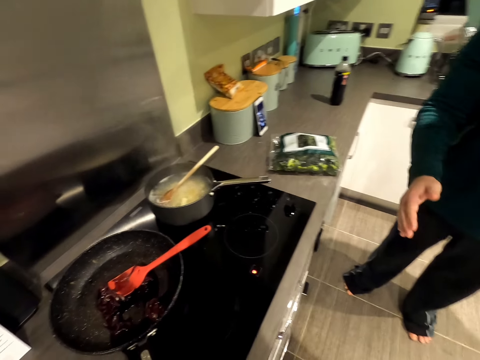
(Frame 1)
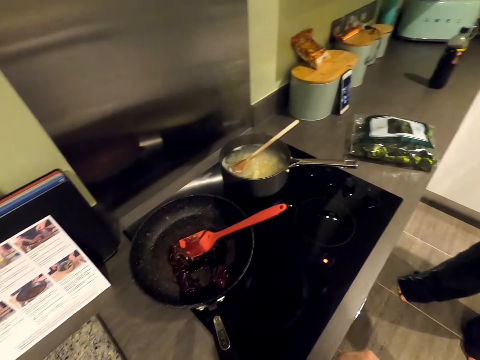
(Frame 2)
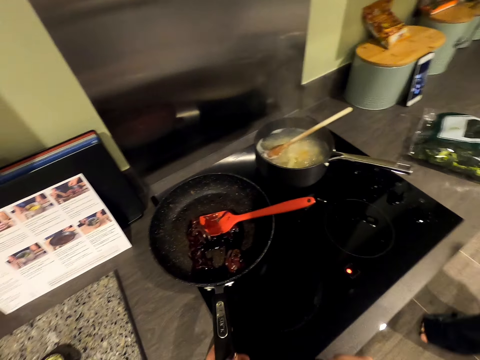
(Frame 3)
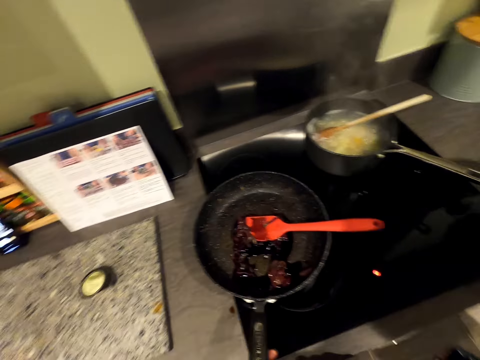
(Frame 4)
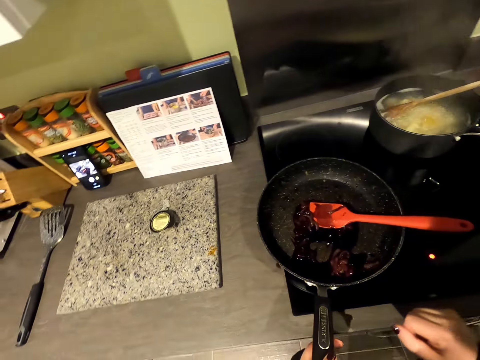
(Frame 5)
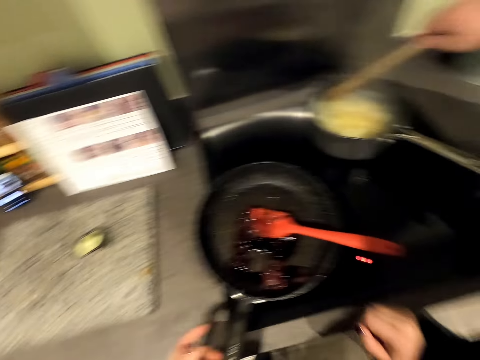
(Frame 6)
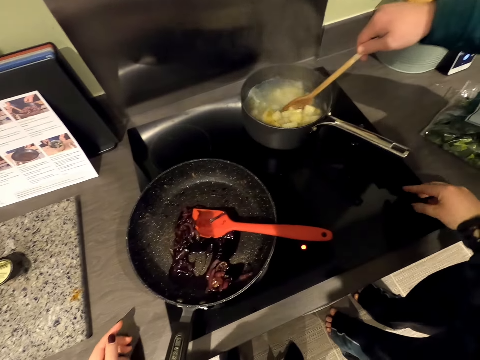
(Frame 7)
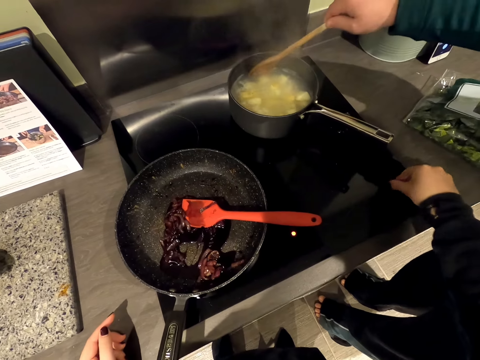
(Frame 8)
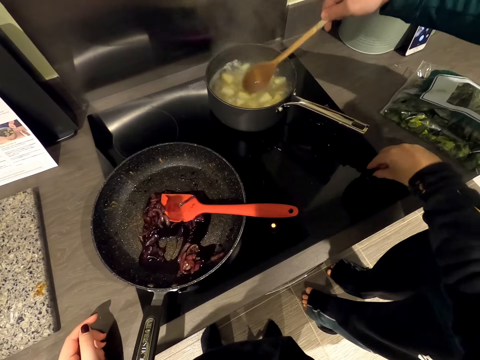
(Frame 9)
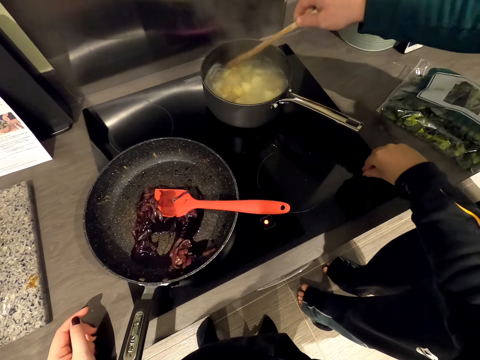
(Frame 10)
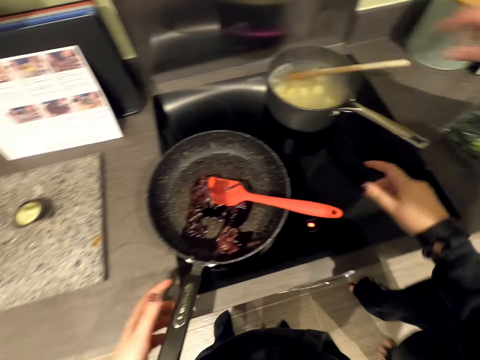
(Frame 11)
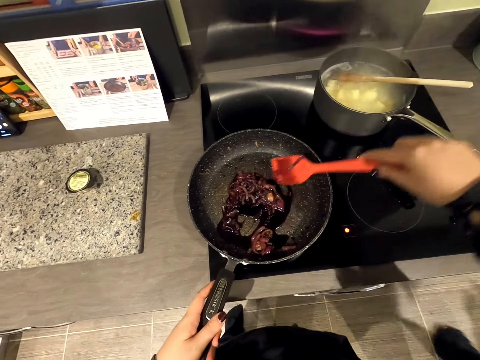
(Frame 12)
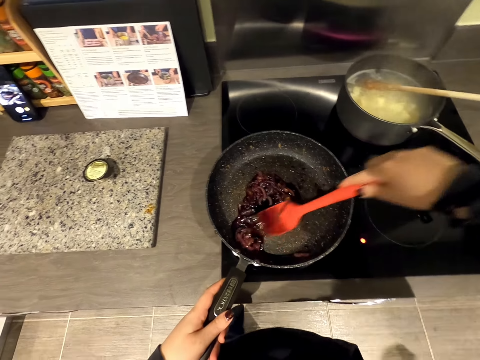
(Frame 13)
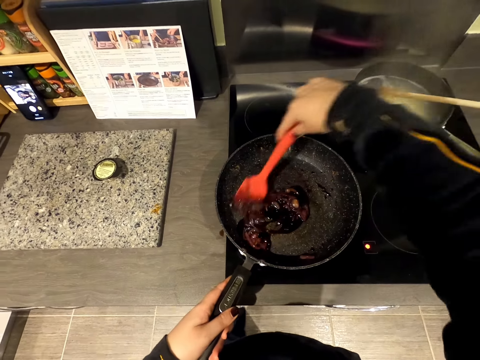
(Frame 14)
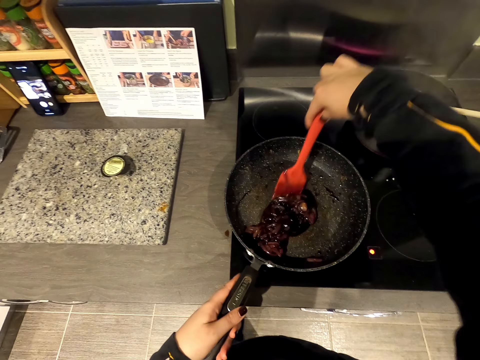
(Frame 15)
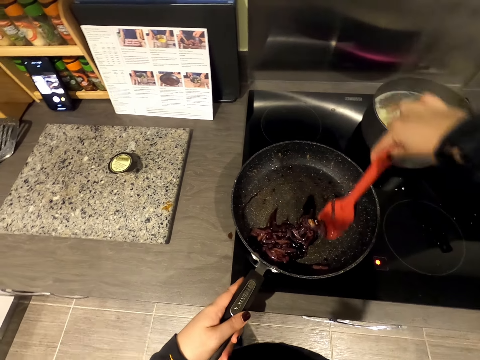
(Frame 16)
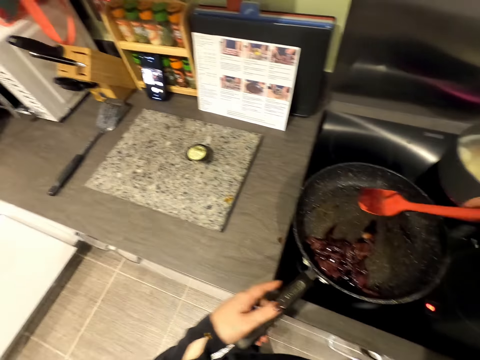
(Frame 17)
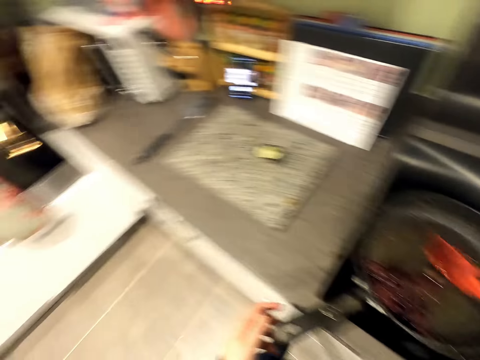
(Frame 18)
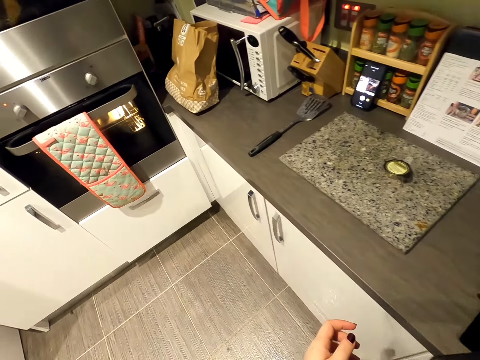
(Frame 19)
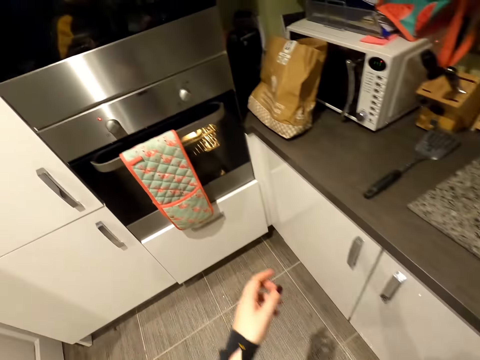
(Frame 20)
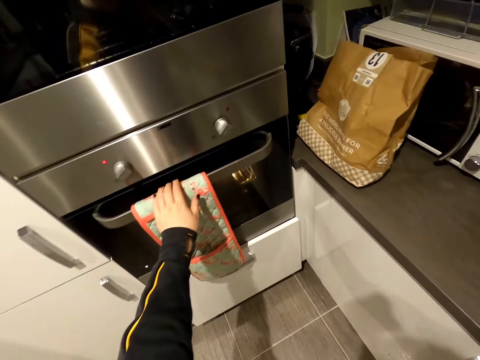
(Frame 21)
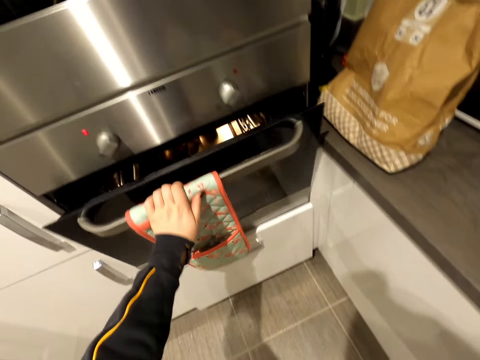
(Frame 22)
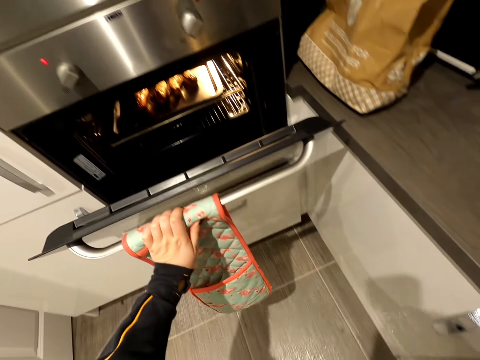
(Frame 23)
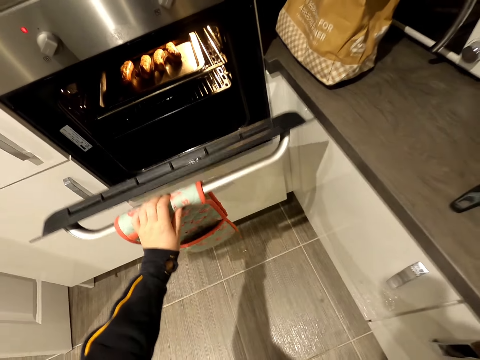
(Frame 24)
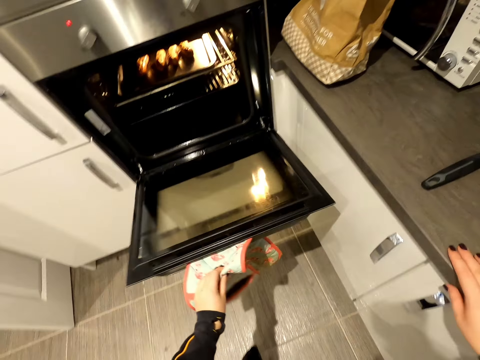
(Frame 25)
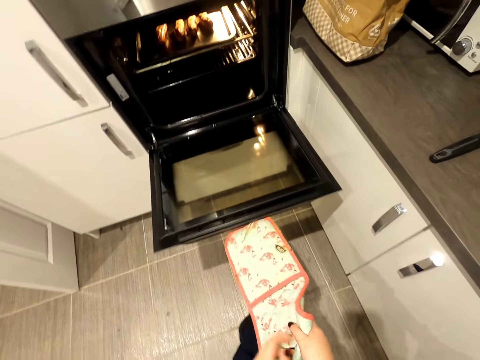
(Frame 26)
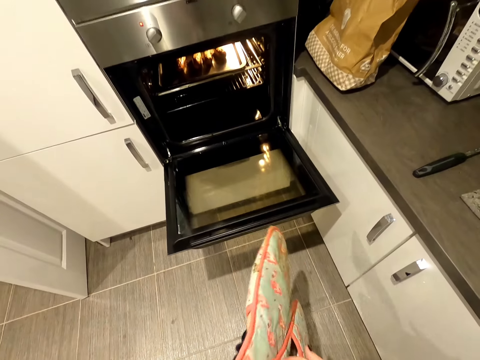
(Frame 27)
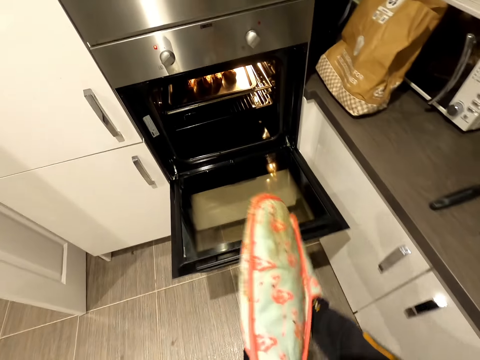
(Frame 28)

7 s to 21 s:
The camera wearer holds the pan. They drag the cooking pan. A person stirs potatoes in the cooking pot. The camera wearer stirs gravy sauce in the pan. They open the oven.

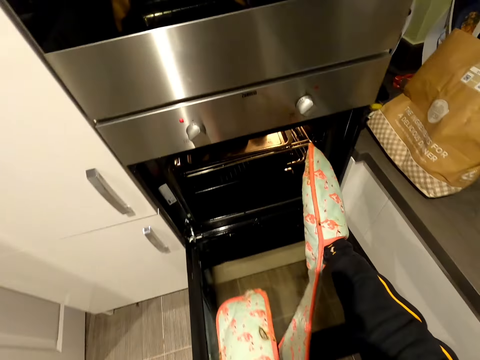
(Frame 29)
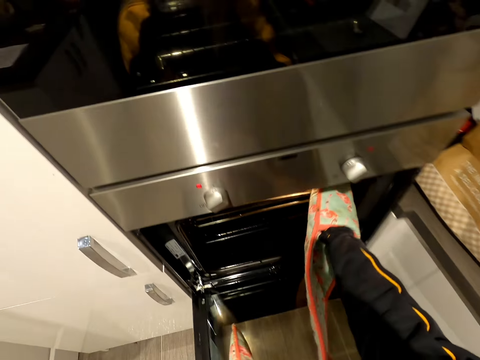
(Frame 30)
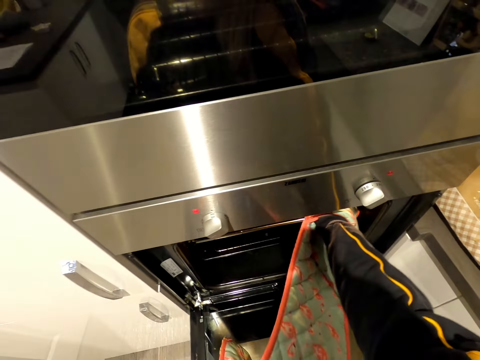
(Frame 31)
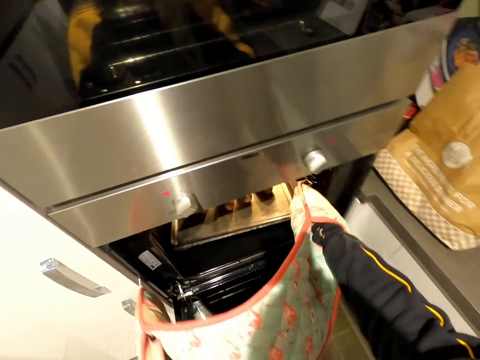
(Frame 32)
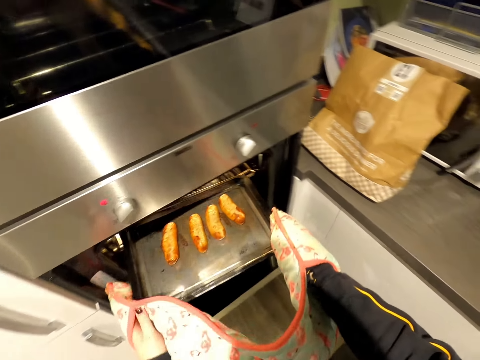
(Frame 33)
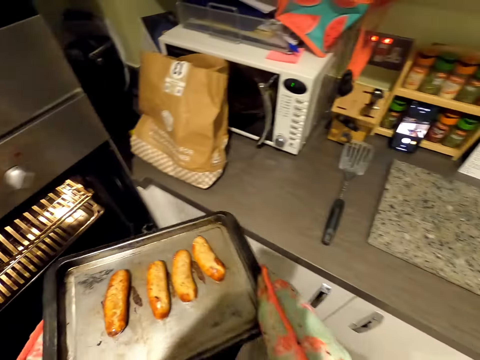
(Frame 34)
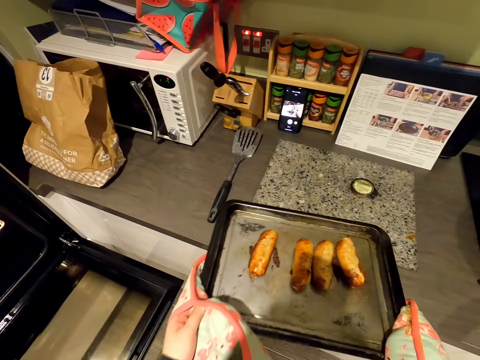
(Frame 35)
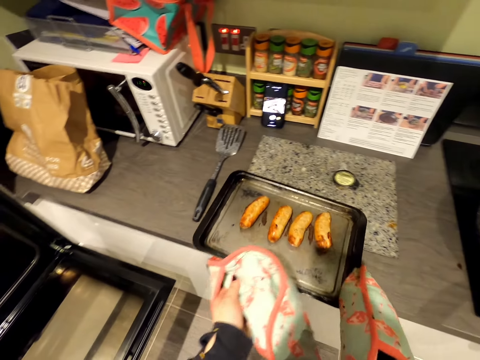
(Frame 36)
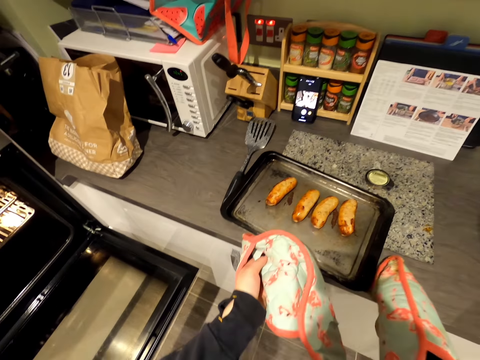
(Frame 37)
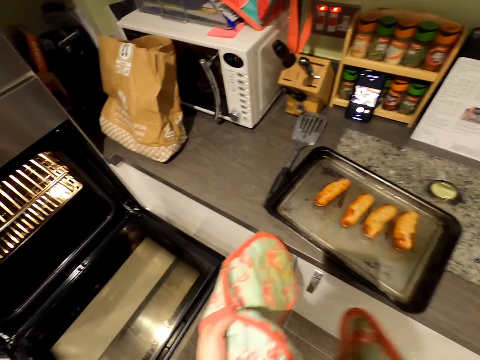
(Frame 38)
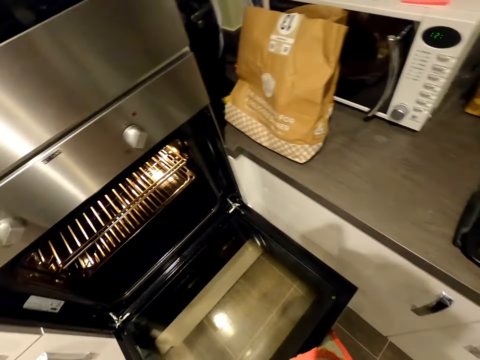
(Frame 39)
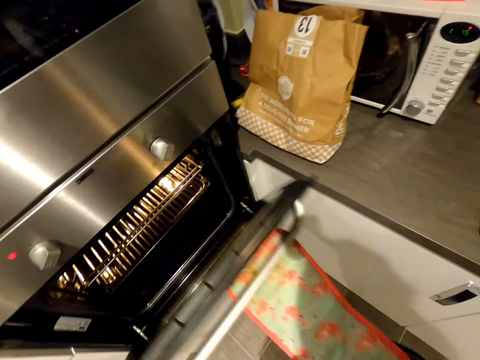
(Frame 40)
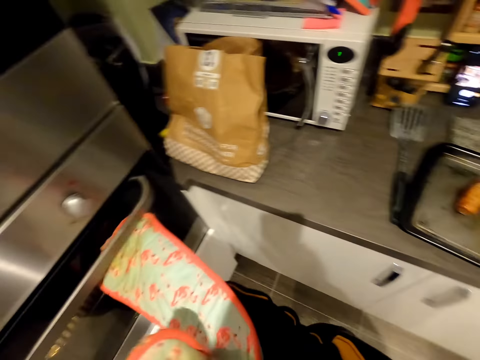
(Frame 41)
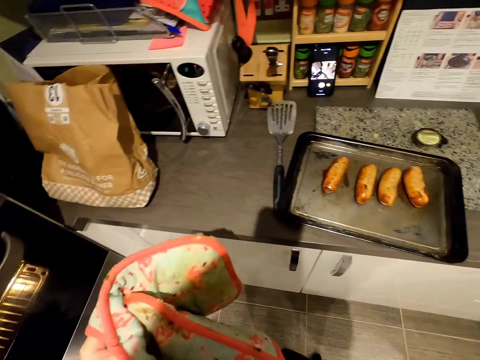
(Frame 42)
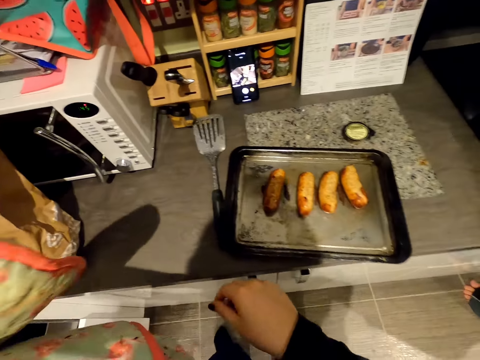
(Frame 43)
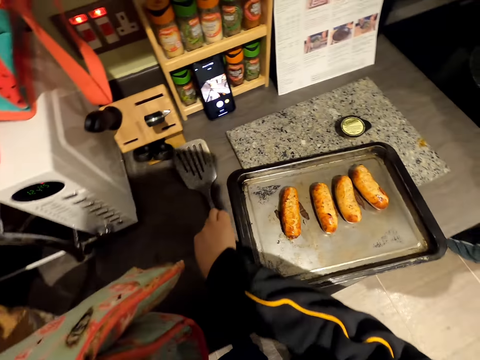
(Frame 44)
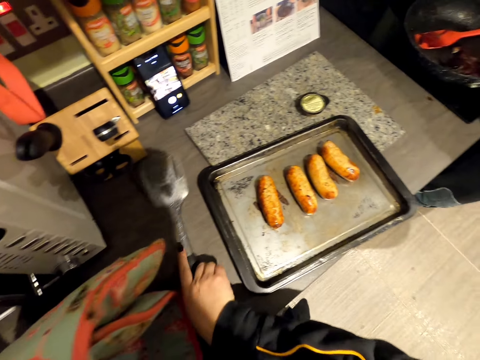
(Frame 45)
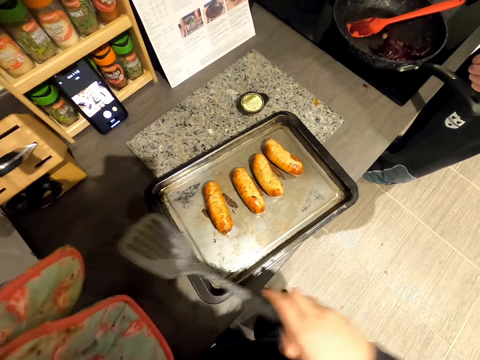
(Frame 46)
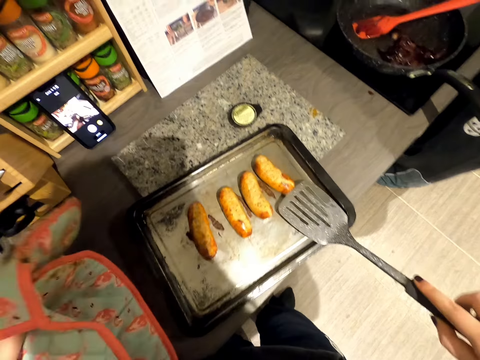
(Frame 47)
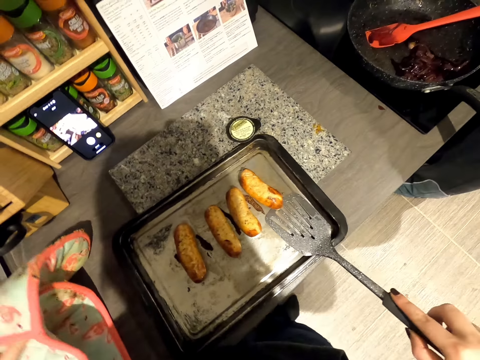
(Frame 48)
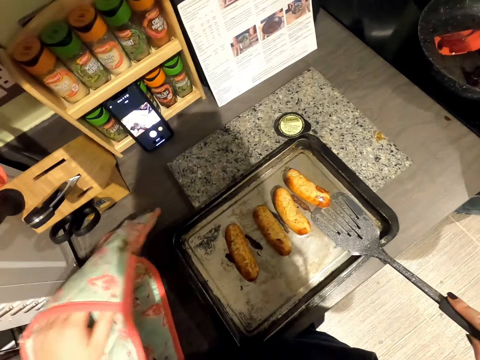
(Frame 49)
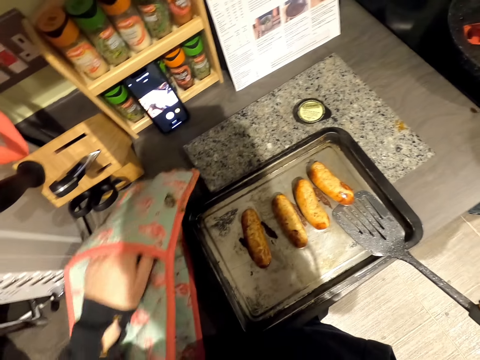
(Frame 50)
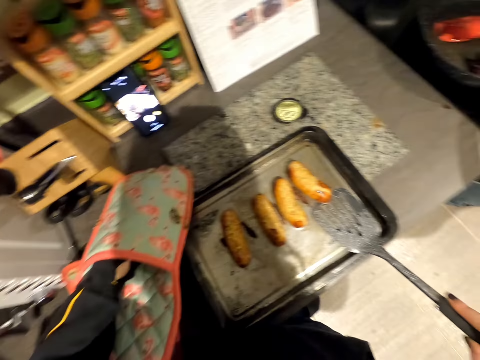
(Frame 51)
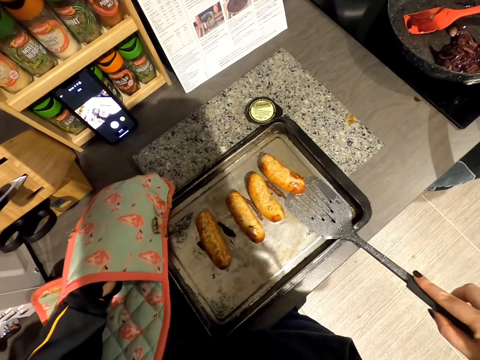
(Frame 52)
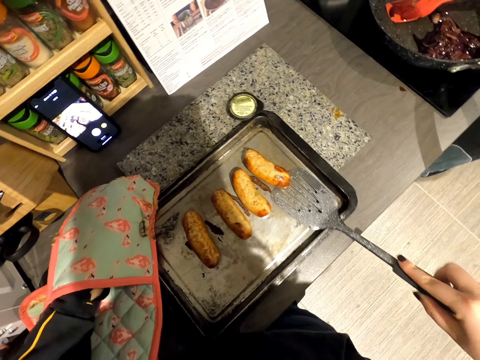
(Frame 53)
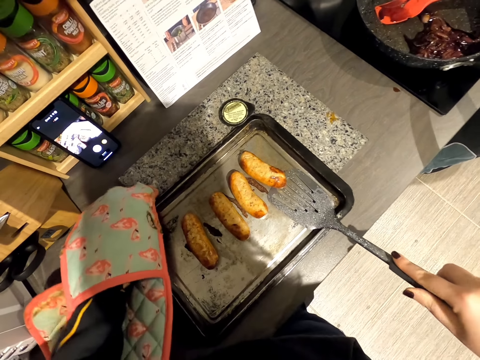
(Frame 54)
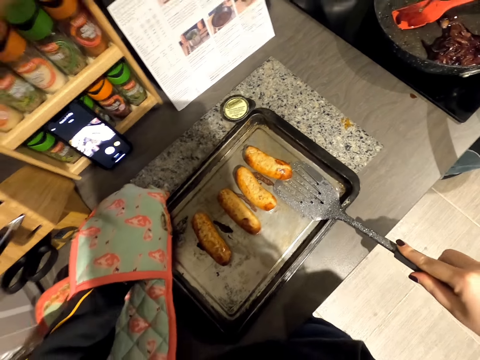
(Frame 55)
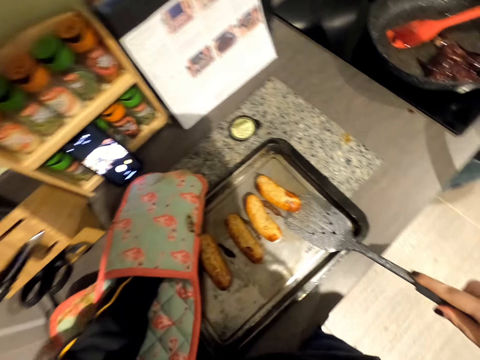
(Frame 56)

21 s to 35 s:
The camera wearer removes sausages from the oven. They remove the oven plate. They put the oven plate on the counter. They close the oven. They remove oven gloves. They pick up a spatula. They turn the sausages in the oven plate.
